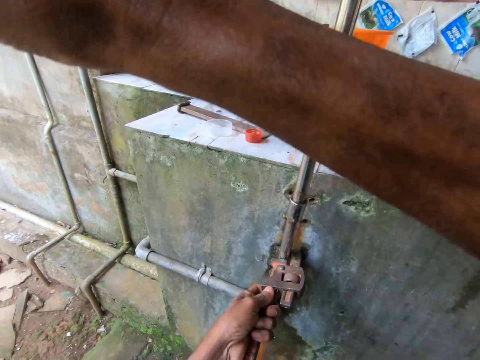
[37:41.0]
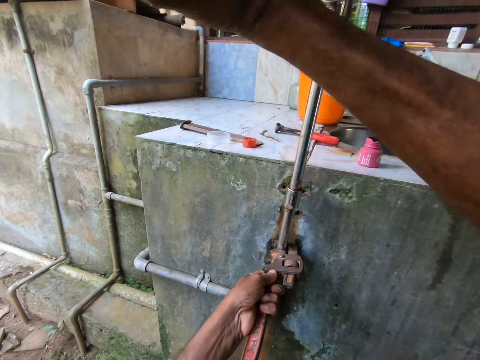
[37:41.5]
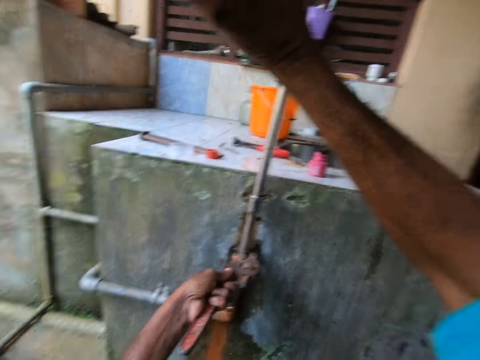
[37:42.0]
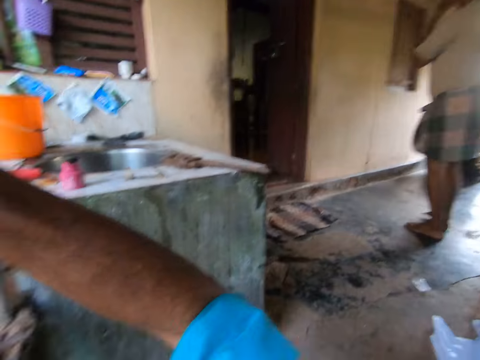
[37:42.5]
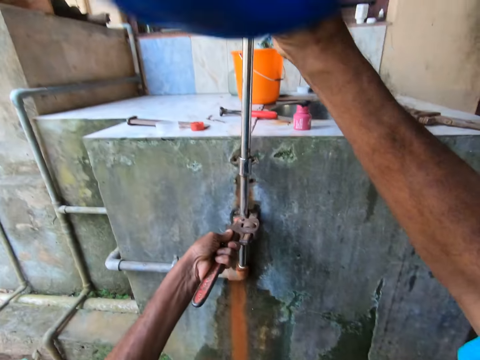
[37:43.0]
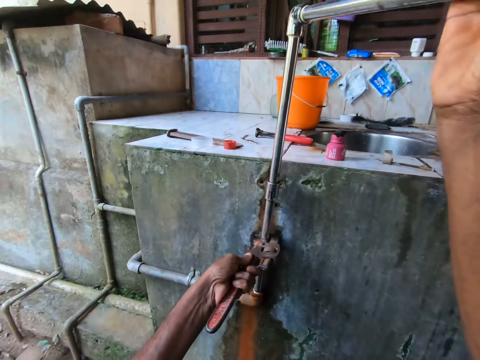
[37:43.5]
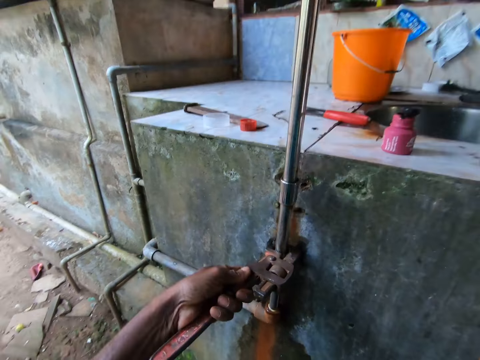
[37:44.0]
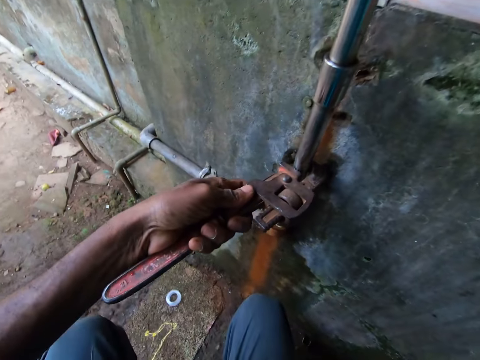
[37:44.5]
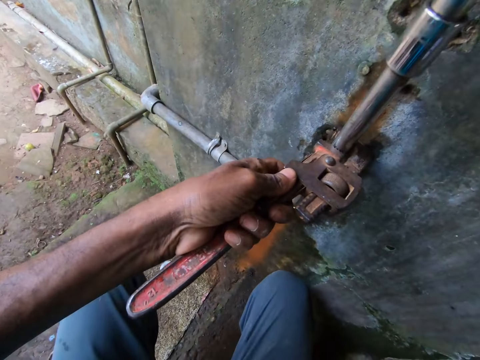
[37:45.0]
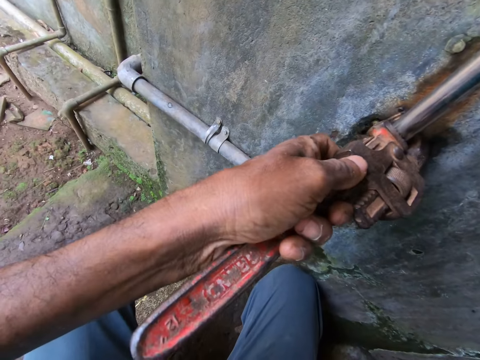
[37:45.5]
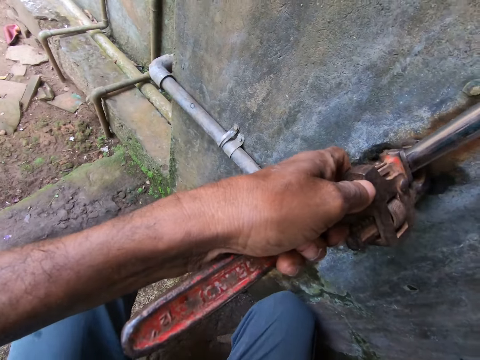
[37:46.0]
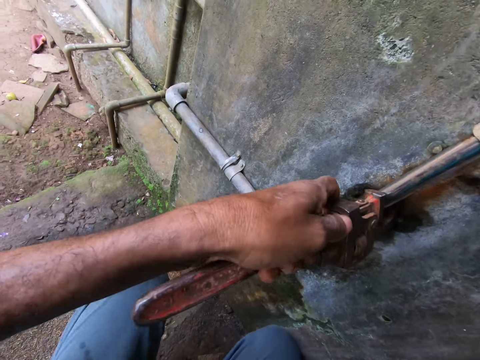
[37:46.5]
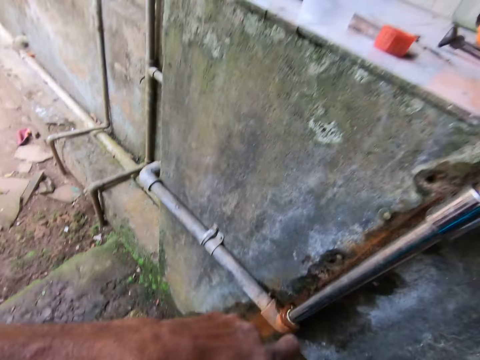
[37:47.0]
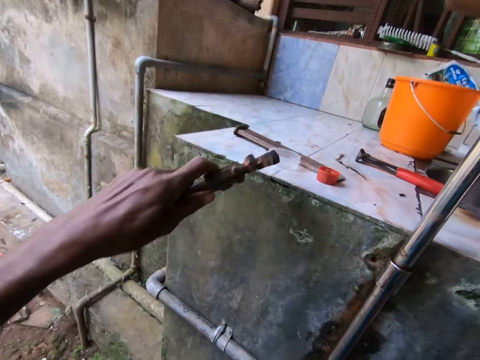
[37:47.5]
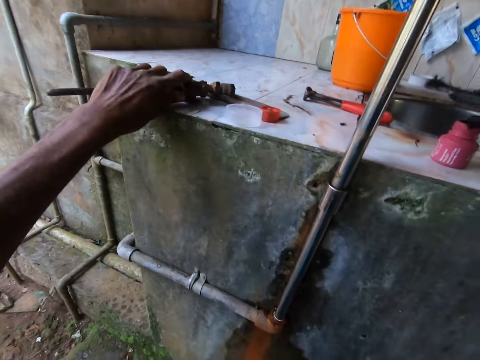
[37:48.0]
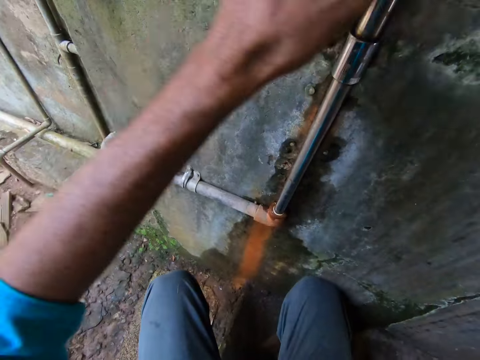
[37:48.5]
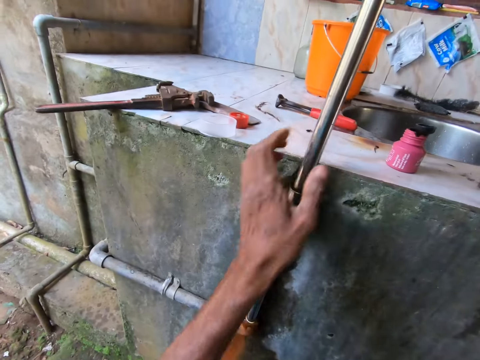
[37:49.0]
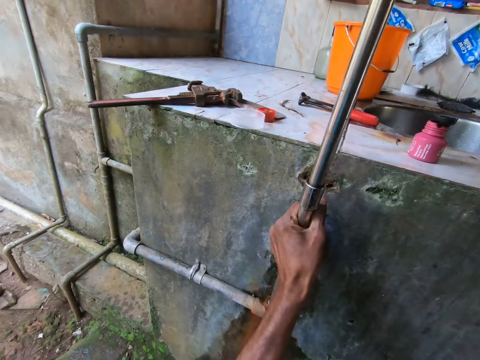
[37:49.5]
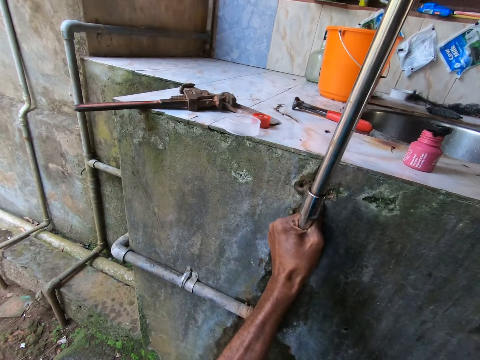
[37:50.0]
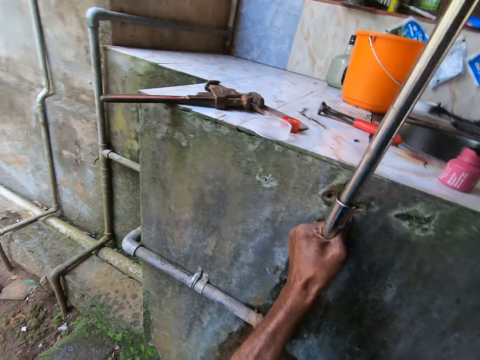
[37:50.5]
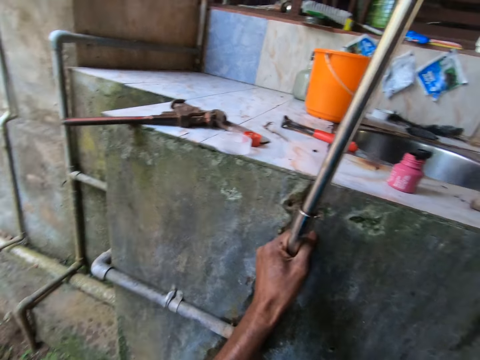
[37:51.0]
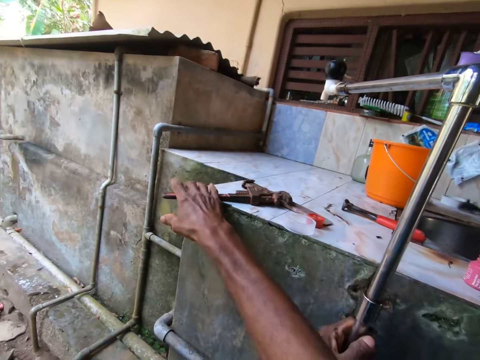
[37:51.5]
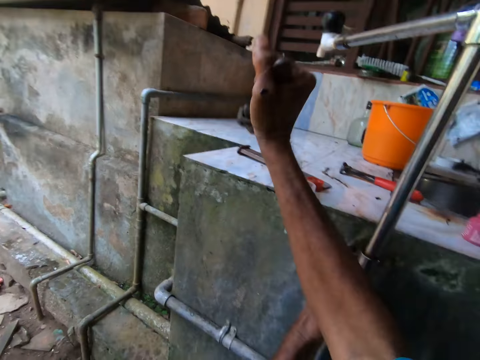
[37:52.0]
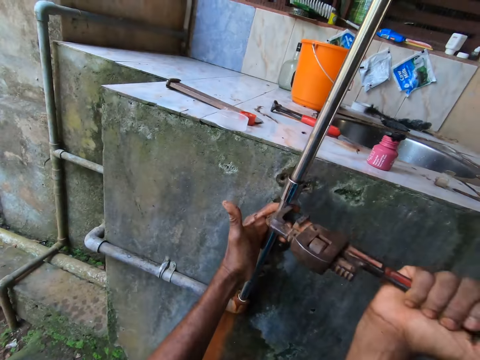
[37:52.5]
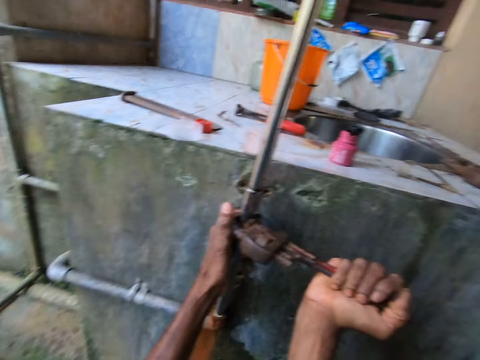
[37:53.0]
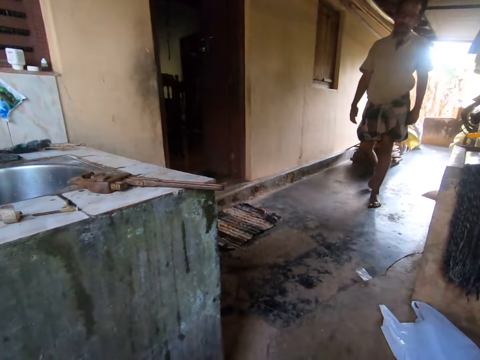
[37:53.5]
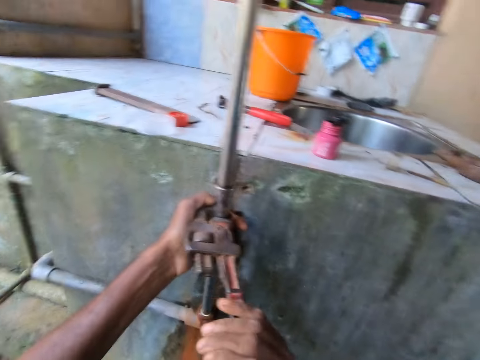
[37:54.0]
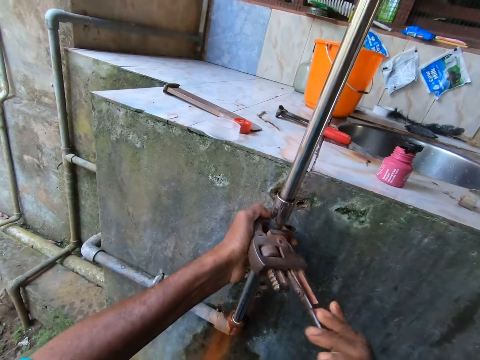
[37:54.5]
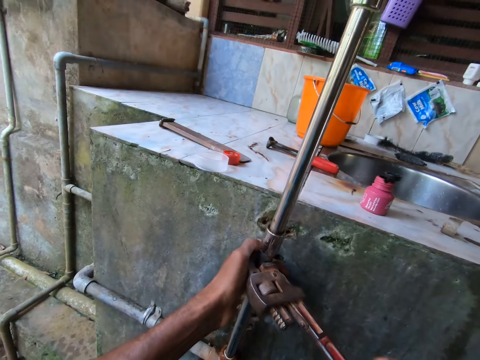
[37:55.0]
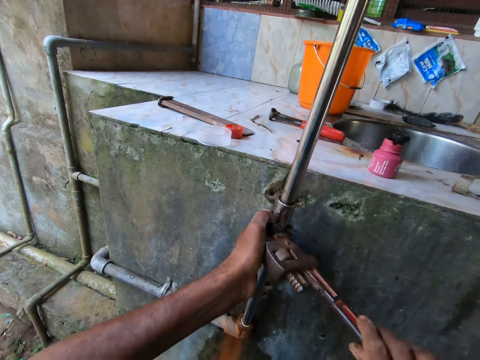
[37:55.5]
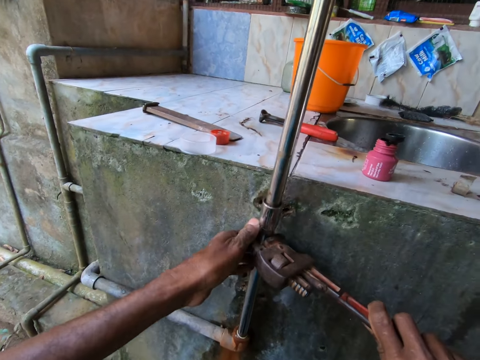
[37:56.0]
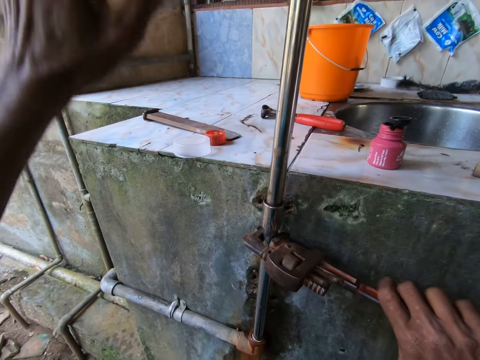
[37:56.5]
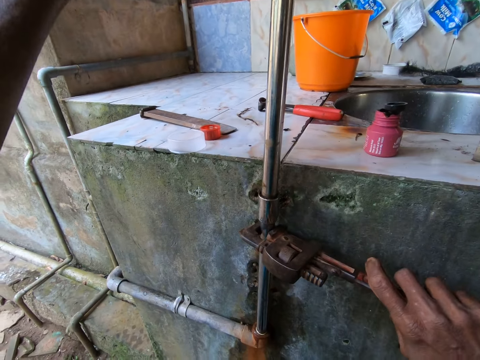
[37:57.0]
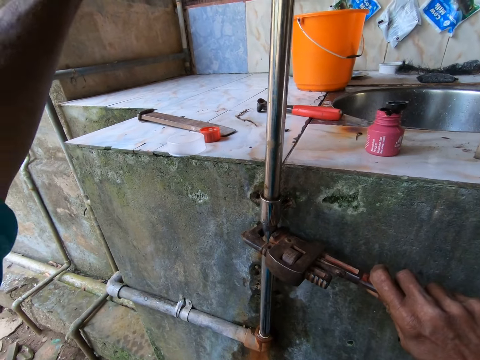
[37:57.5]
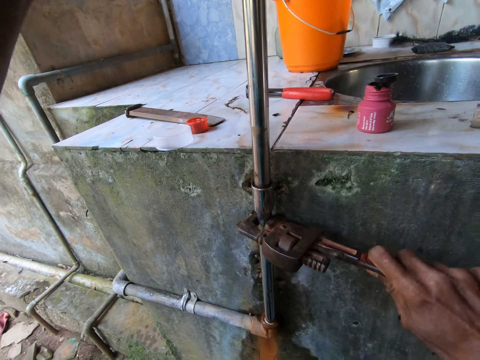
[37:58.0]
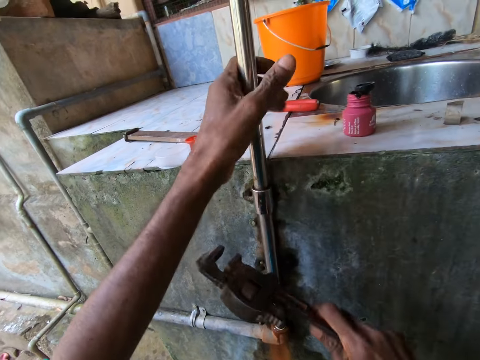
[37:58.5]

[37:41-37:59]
The camera wearer shakes the pipe. He responds to the man. He removes the pipe wrench from the pipe with his left hand. He repairs the pipe with the pipe wrench. He drops the pipe wrench on the counter top with his left hand. He holds the pipe with his left hand. He shakes the pipe. He picks up another pipe wrench from the counter top with his right hand. He hangs the pipe wrench on the pipe with his right hand. He repairs the pipe with the pipe wrench. The man converses with the camera wearer.

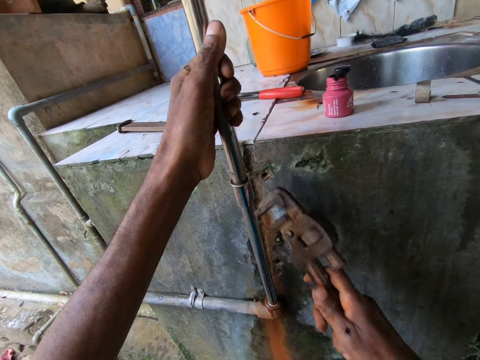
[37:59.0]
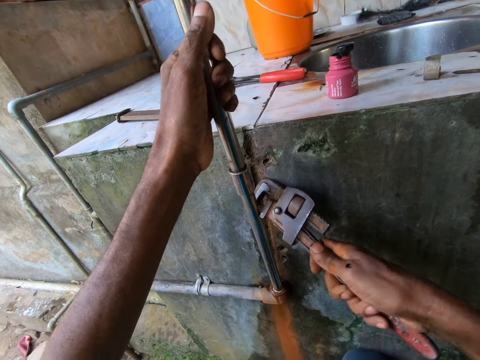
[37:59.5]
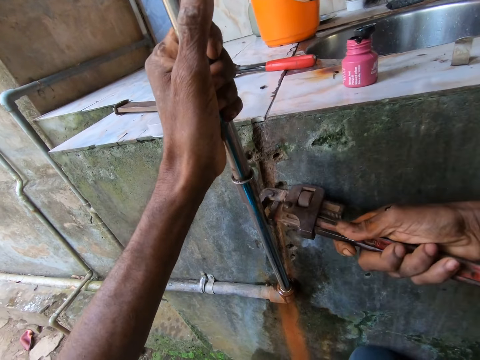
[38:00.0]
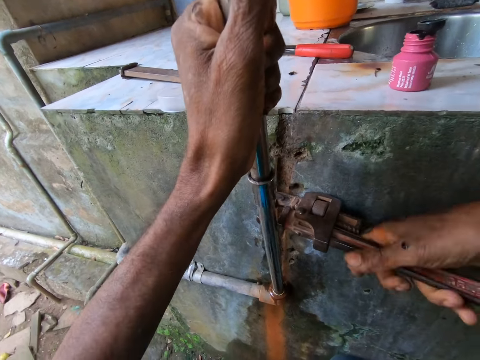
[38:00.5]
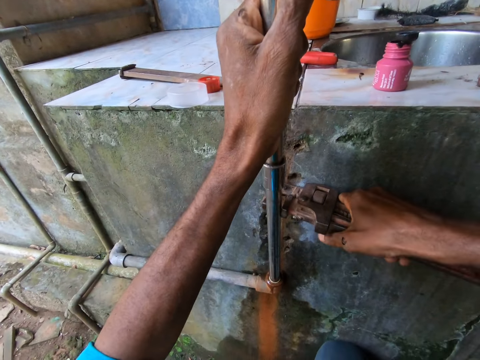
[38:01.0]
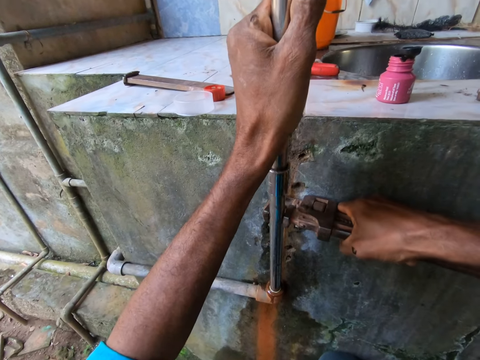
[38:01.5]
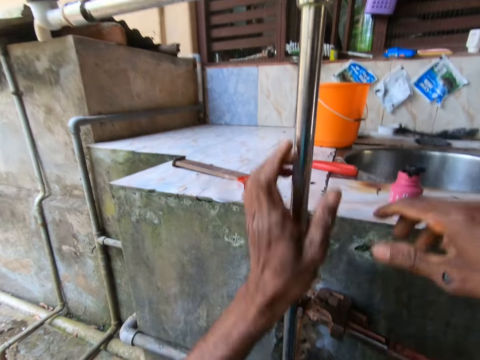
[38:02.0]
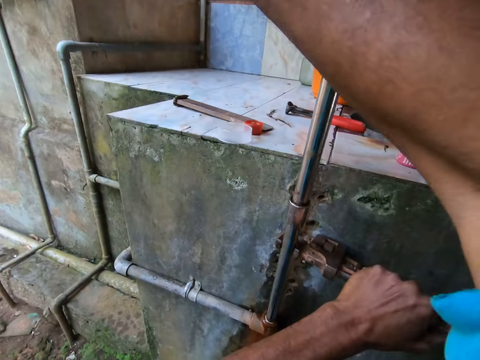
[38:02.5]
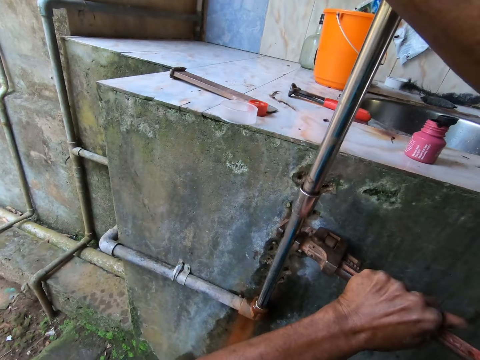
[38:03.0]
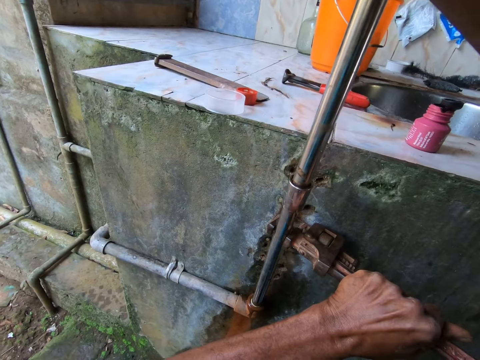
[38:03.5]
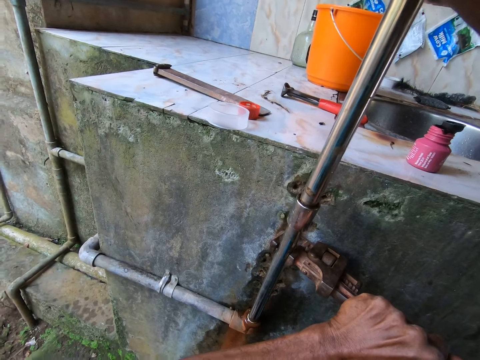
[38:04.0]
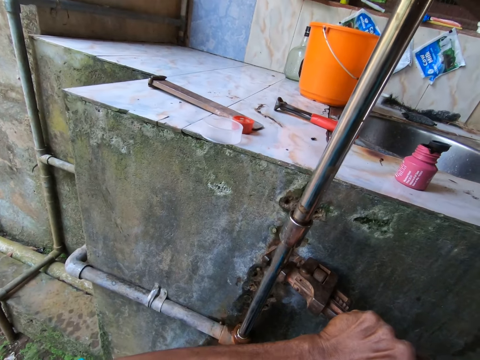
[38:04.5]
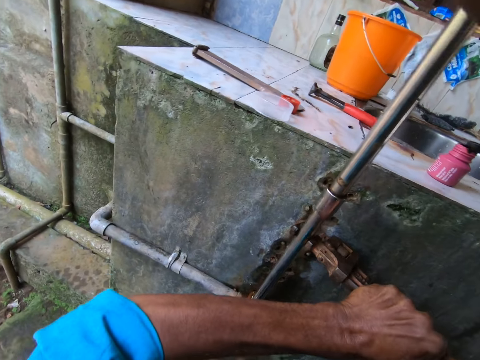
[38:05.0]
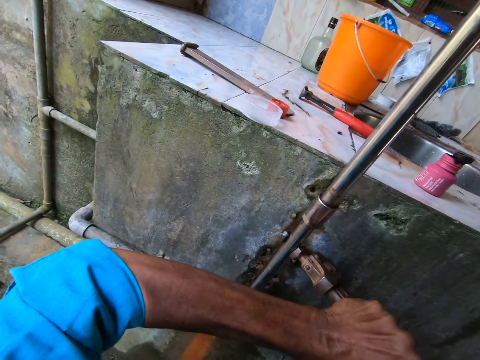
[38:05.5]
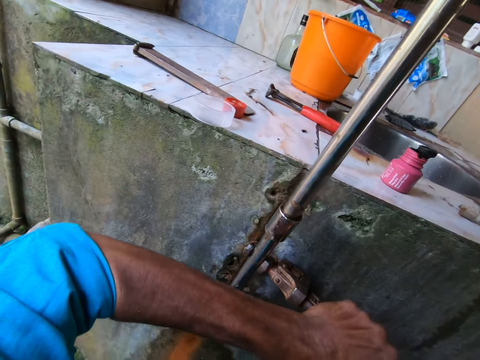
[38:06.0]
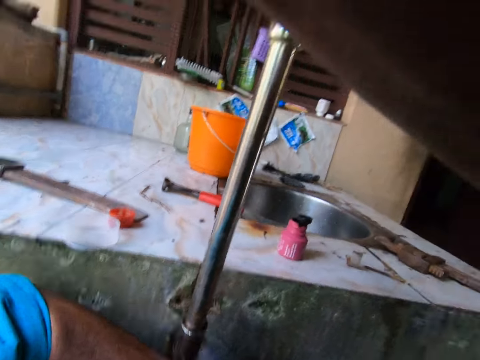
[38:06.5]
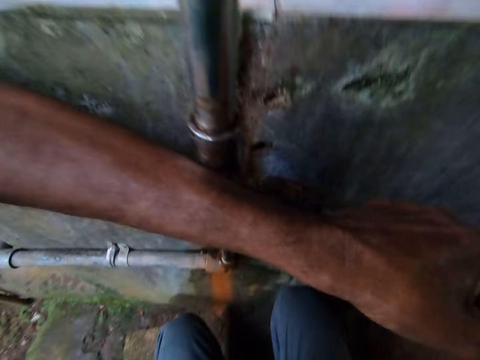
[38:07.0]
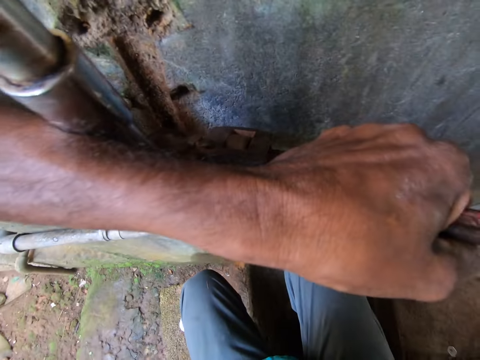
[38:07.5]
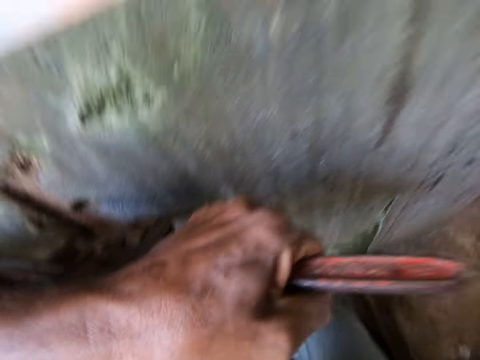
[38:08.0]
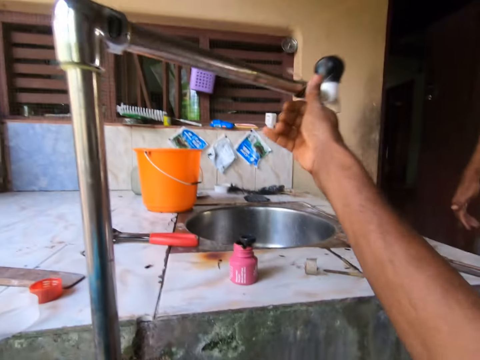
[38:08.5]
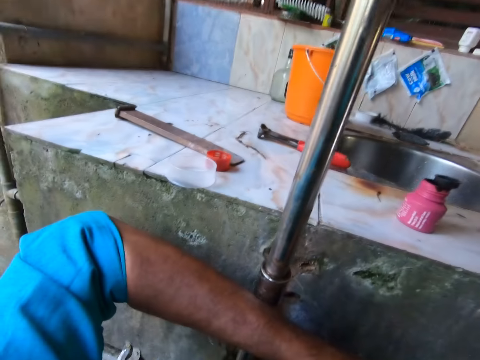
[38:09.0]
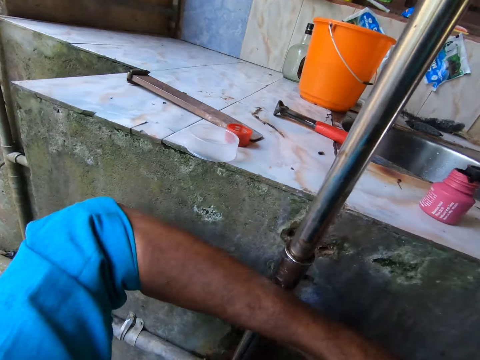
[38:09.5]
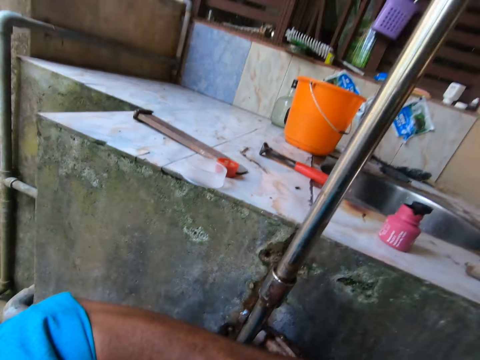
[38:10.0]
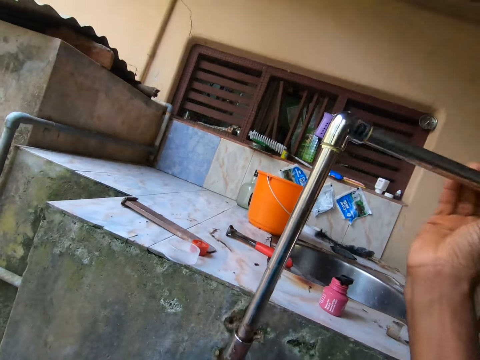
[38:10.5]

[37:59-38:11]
The camera wearer leaves the pipe wrench on the pipe. He holds the pipe wrench on the pipe with his left hand. He unscrews the pipe with the pipe wrench in his left hand. He shakes the pipe. He unscrews a pipe neck with his right hand.
